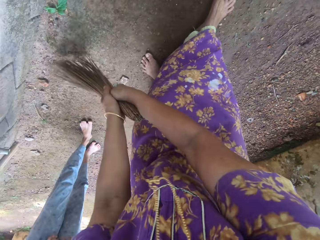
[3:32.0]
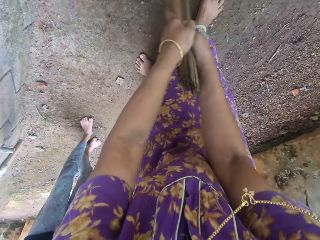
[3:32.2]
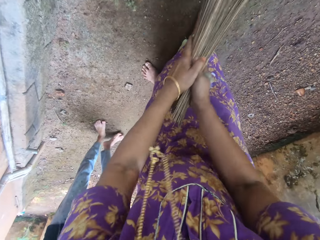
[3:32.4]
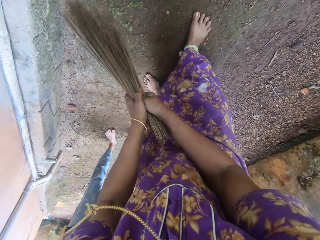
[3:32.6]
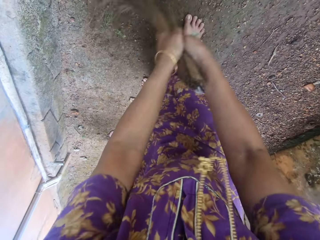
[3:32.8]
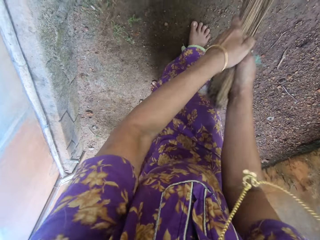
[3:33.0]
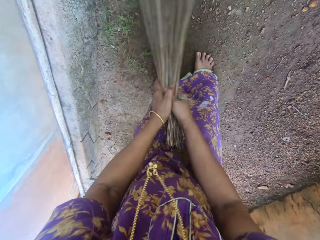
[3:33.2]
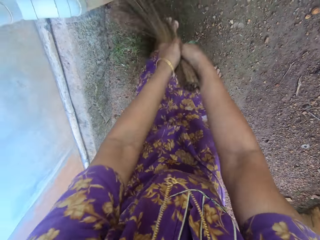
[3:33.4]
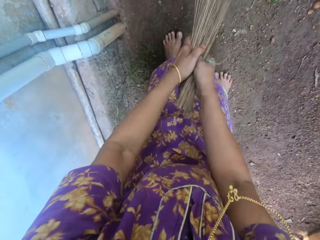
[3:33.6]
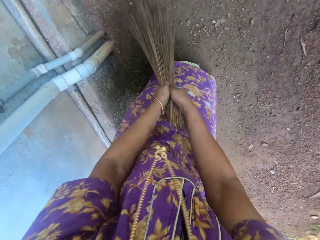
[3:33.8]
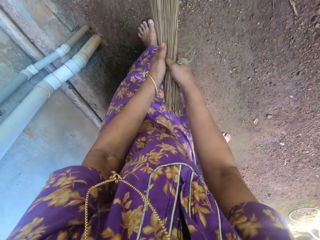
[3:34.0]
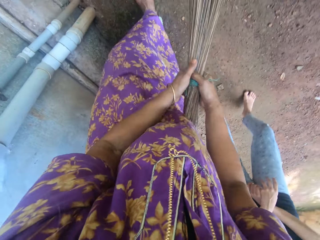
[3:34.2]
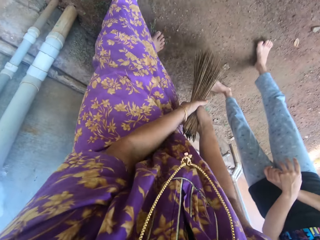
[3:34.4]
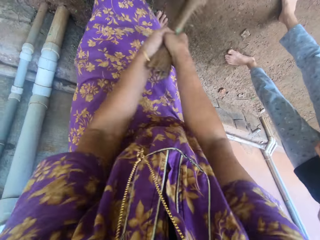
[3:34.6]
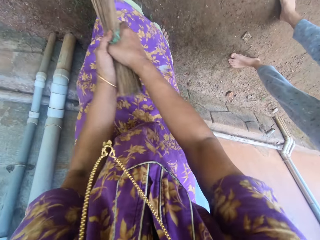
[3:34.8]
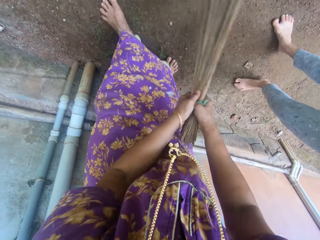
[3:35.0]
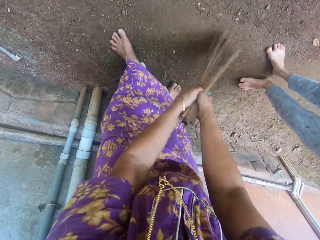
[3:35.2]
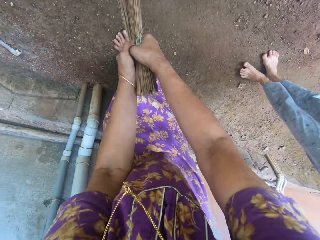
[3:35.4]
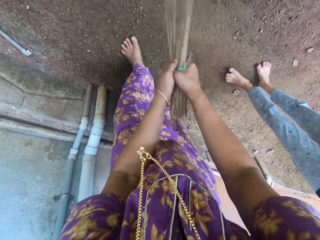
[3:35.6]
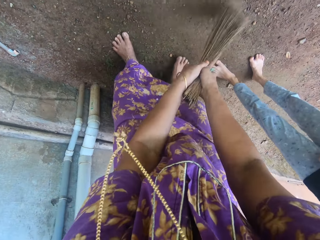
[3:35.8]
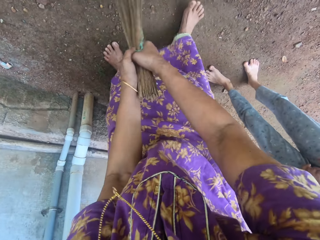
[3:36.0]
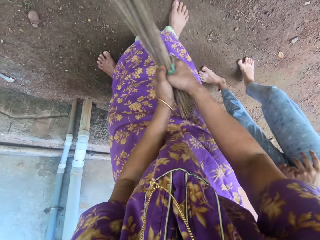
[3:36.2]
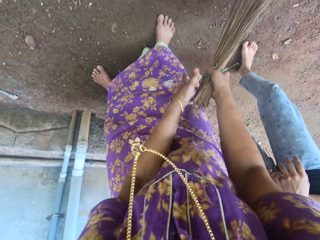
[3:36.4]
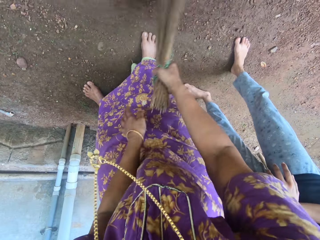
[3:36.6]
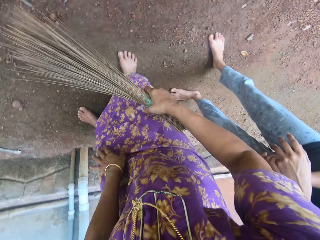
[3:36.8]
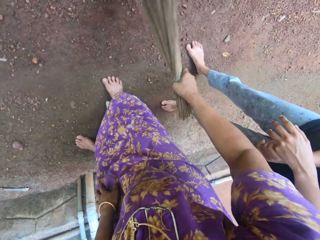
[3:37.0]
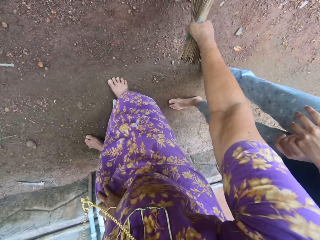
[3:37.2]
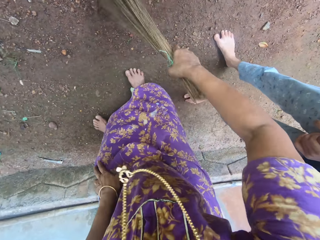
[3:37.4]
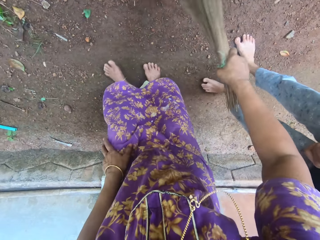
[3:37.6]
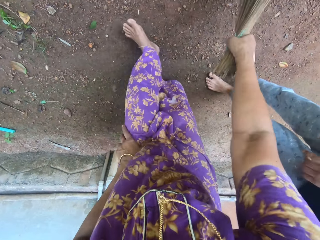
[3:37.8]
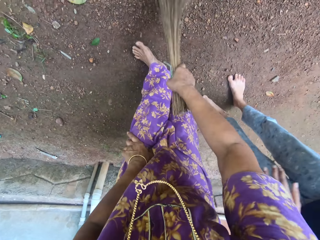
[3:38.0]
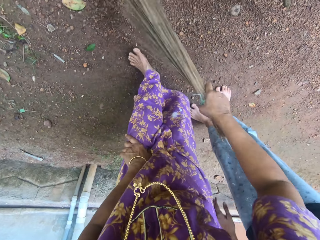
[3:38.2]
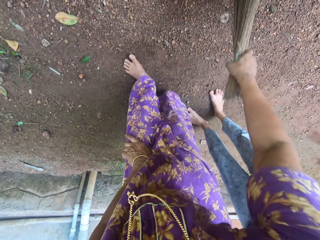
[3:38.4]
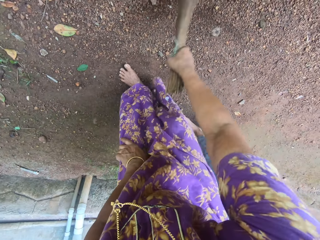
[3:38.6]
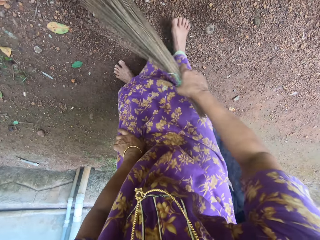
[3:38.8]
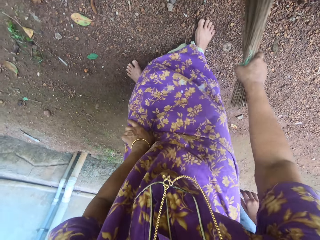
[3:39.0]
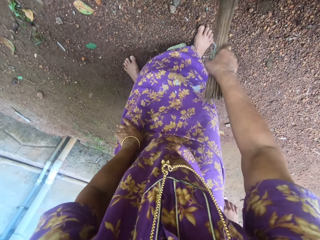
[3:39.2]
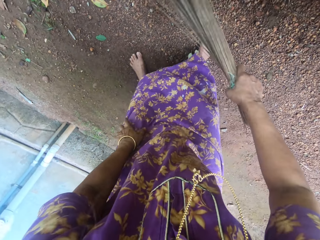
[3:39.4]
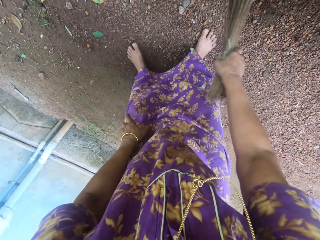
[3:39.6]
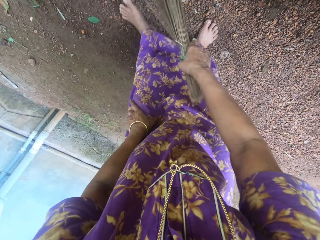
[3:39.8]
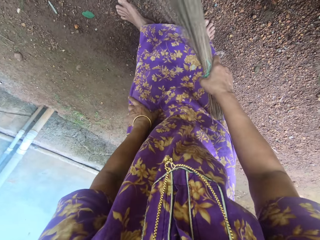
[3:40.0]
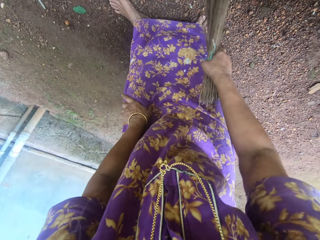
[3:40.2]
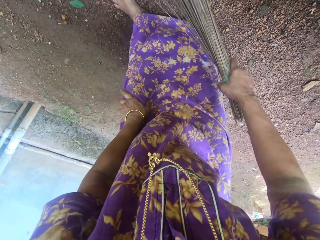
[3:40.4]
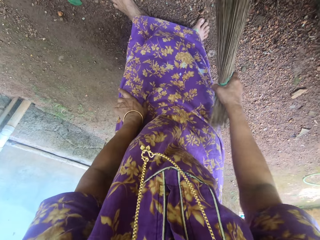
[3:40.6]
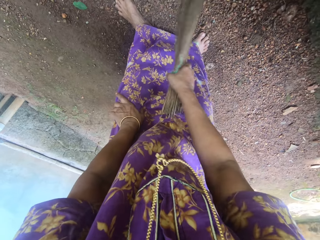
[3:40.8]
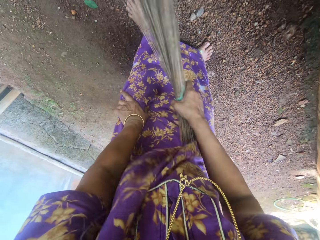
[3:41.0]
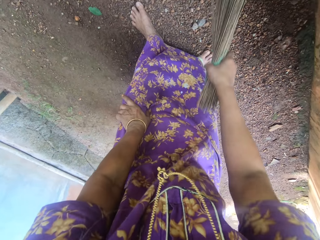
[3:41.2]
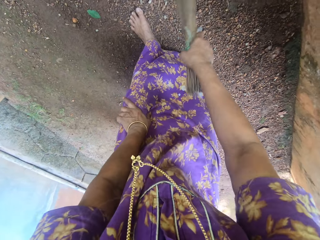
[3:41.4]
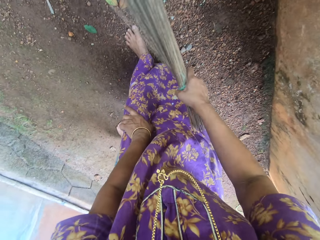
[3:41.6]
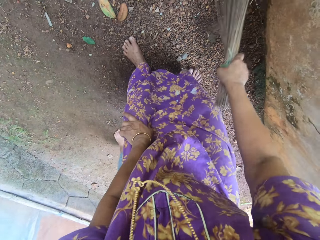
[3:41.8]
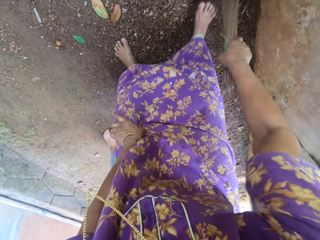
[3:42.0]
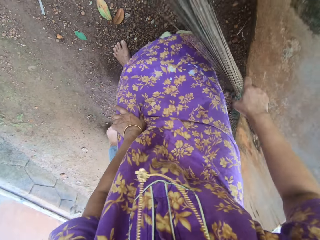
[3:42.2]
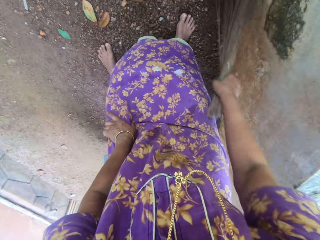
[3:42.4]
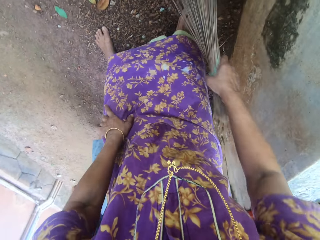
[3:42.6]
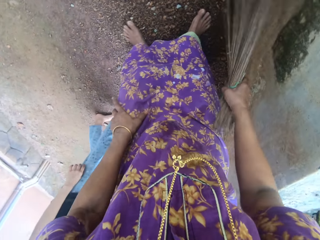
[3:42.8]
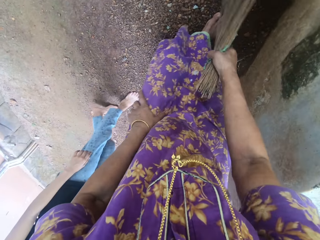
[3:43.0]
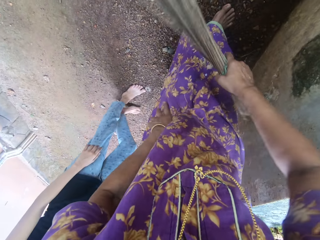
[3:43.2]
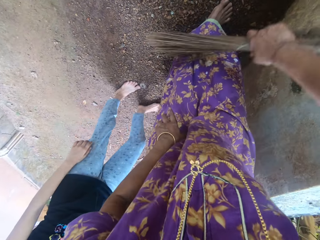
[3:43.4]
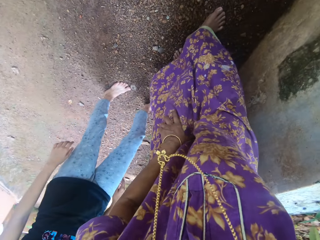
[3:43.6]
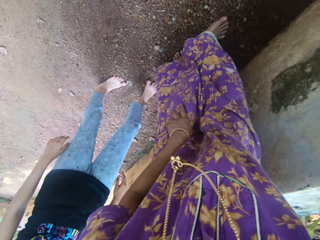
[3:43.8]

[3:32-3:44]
A child walks behind the camera wearer as she sweeps. She moves her left hand from the broom. She sweeps the floor of the compound with the broom in her right hand. The child walks behind the camera wearer as she sweeps.

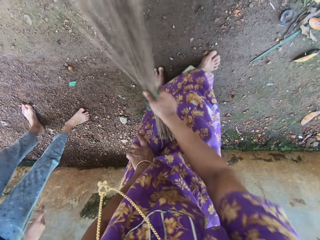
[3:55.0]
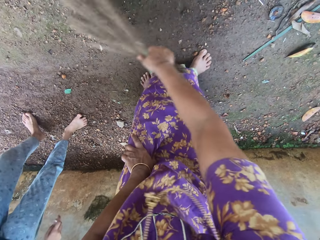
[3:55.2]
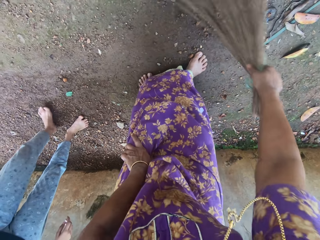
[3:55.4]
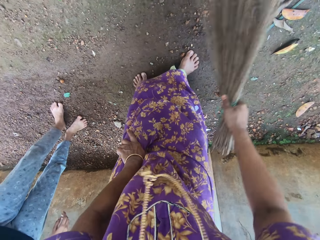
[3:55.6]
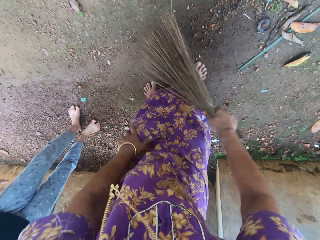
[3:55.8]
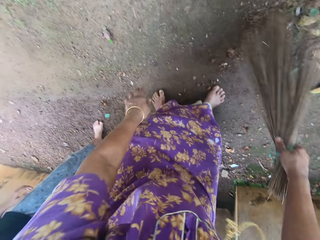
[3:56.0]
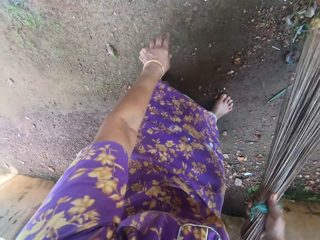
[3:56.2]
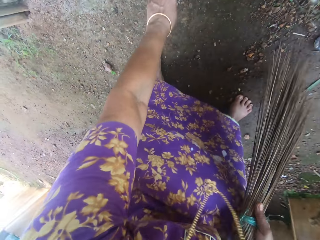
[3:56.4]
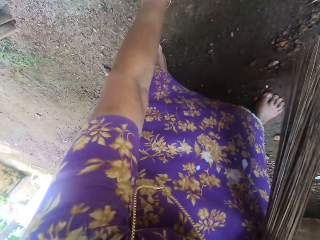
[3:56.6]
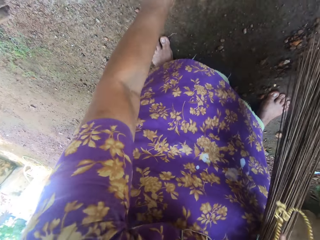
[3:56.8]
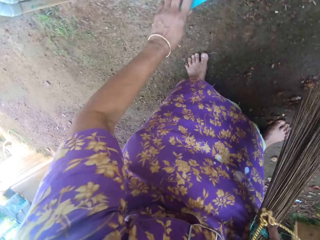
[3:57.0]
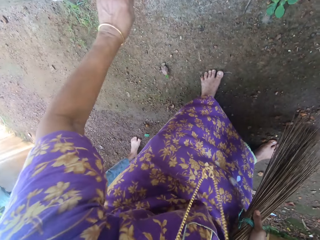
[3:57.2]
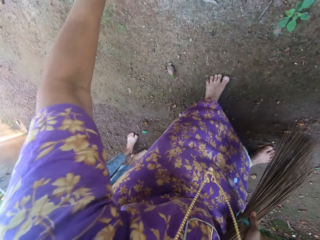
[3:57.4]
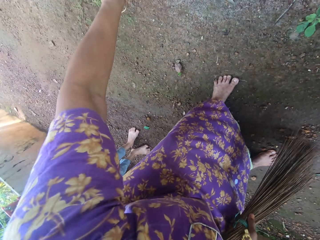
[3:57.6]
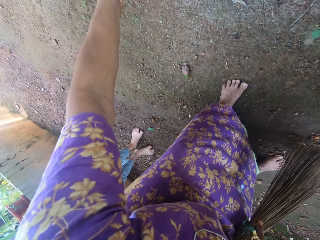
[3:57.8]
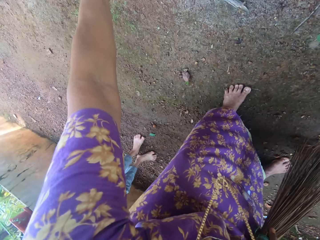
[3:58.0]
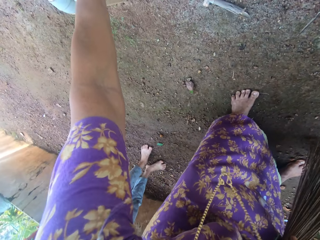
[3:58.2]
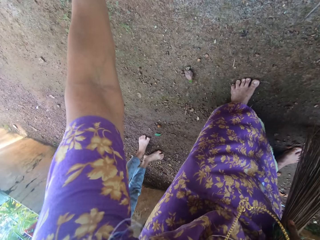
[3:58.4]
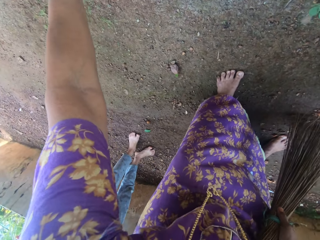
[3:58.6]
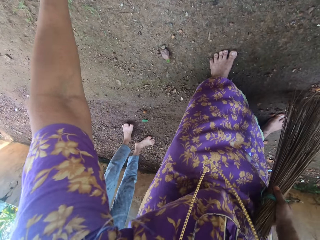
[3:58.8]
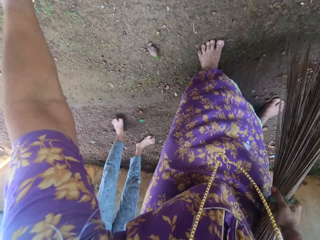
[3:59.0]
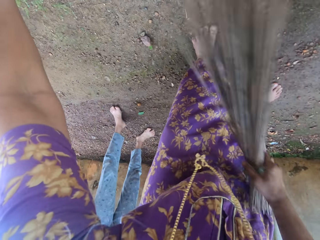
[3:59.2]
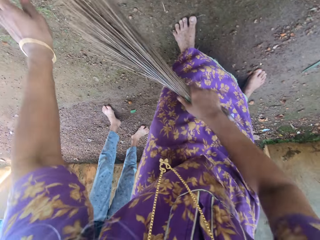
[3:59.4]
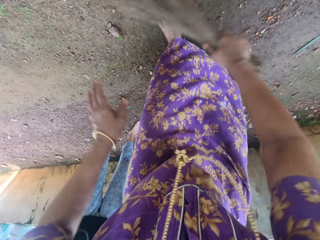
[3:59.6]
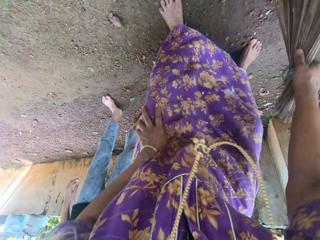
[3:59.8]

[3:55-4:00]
The camera wearer picks up a green plastic from the floor in the compound with her left hand. She drops the green plastic on the corner of the floor.

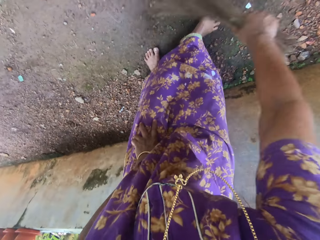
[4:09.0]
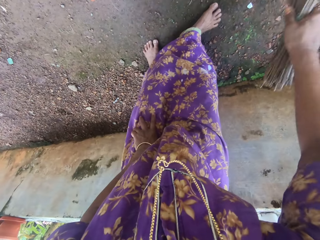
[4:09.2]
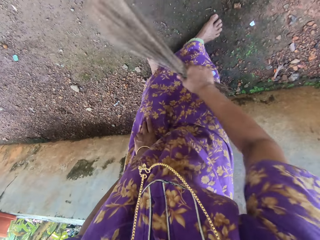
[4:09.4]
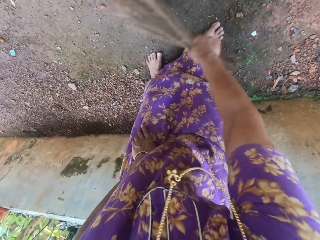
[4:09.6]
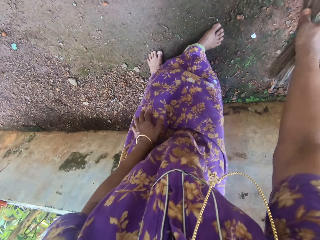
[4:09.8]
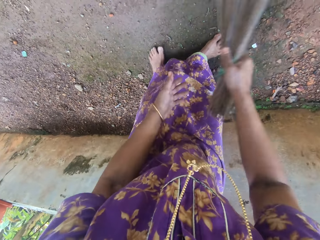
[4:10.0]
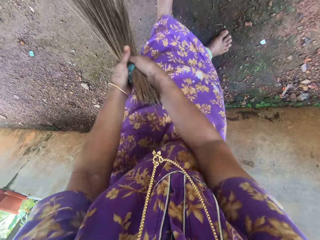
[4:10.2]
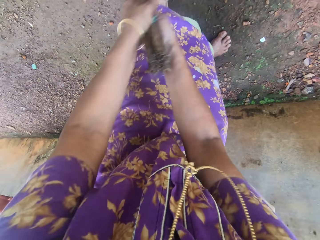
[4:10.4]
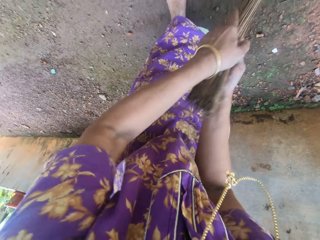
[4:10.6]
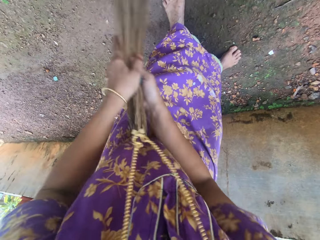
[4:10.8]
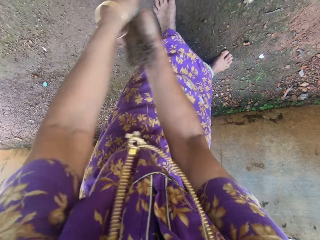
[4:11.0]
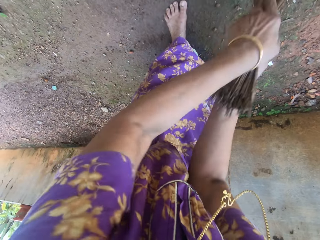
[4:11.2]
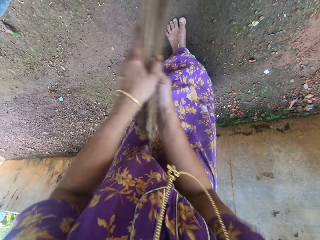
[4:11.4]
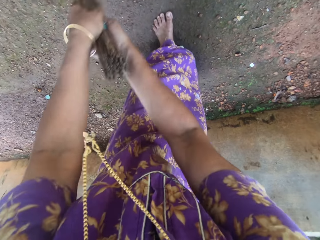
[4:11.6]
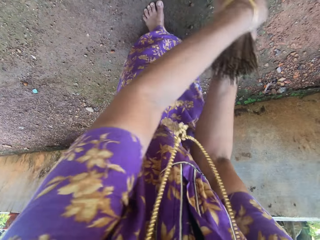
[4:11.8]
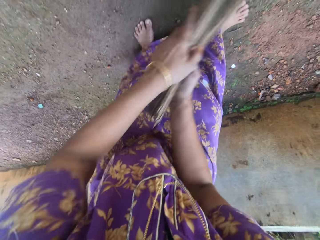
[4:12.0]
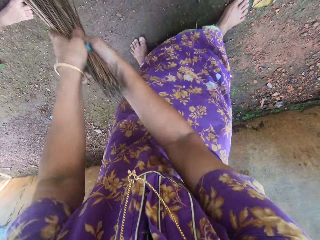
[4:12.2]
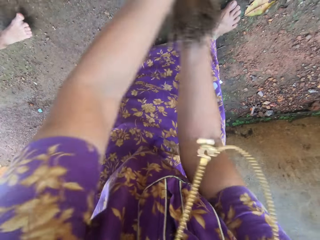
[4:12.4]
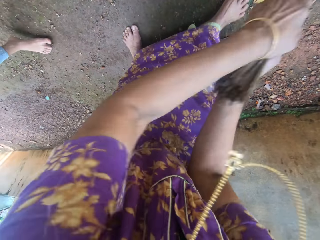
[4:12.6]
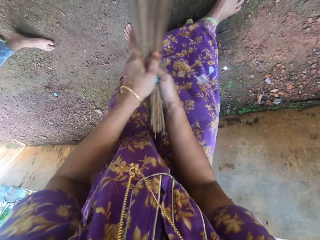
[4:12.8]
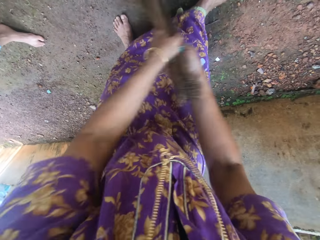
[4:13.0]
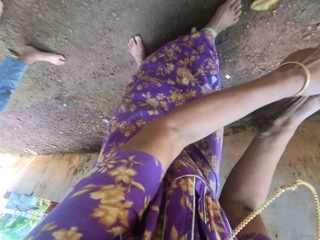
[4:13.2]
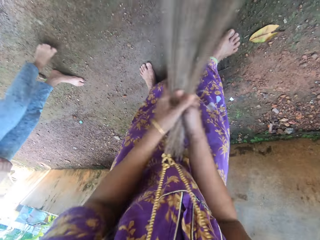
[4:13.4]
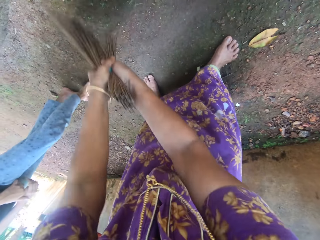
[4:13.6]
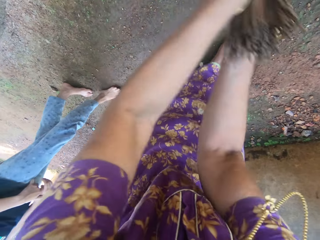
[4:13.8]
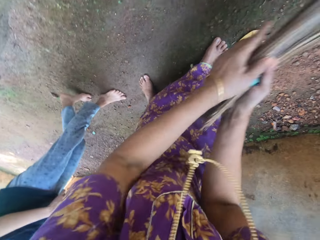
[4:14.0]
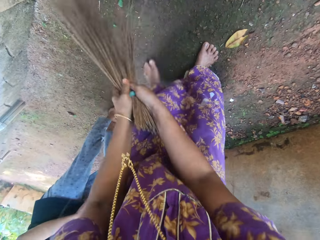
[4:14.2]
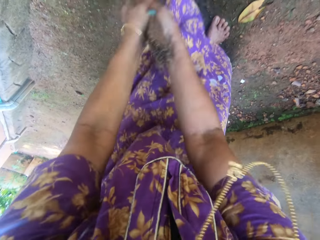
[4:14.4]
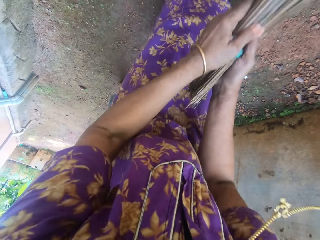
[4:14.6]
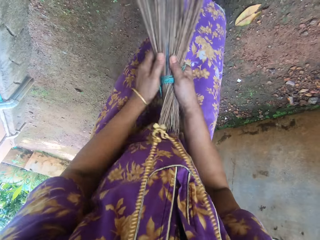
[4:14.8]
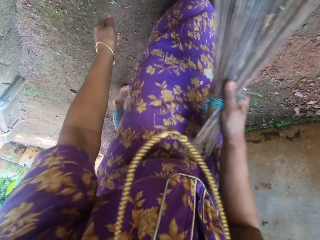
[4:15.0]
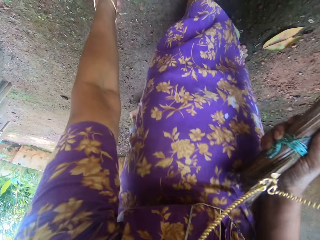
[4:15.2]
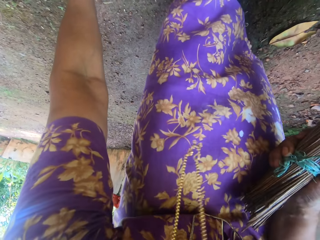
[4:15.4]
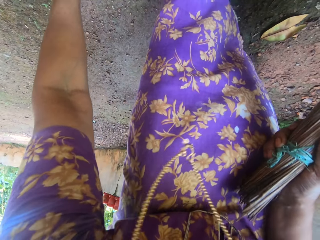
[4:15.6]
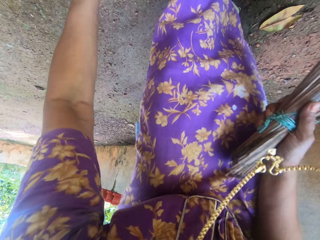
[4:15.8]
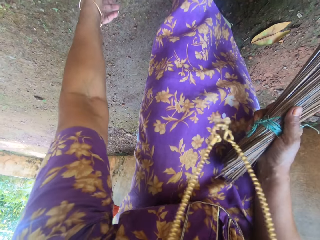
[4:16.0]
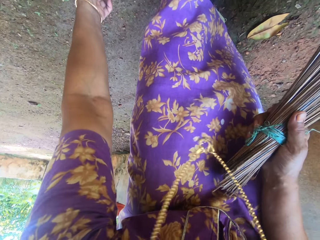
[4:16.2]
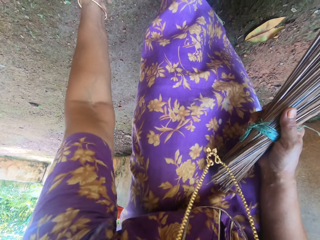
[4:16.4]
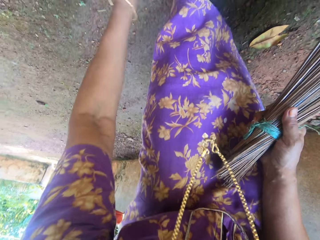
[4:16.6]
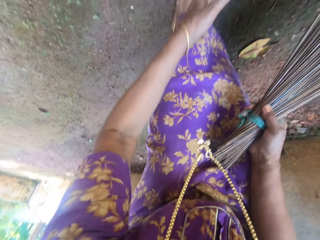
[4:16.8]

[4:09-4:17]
The camera wearer sweeps the floor of the compound with the broom in her hands. A child walks behind the camera wearer as she sweeps. The camera wearer moves her left hand from the broom. She uproots grasses or weeds from the ground with her left hand.
